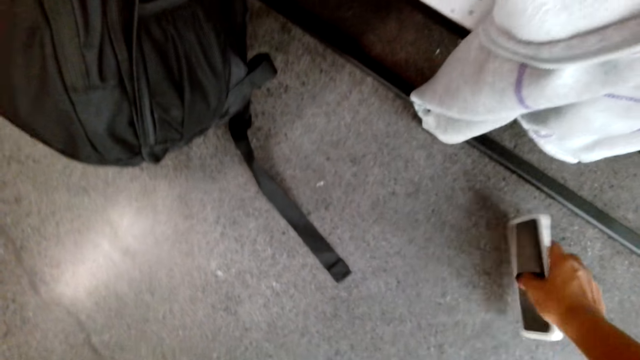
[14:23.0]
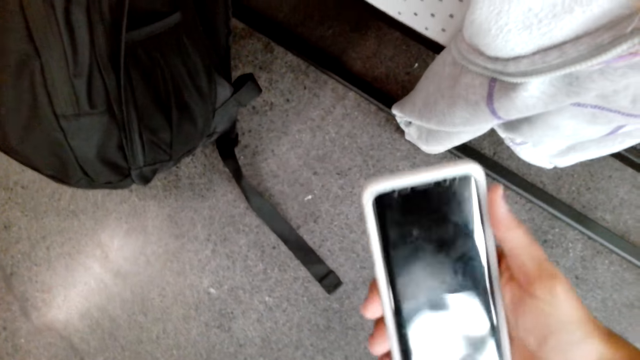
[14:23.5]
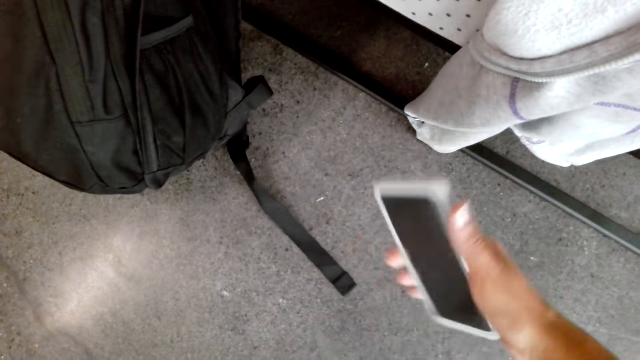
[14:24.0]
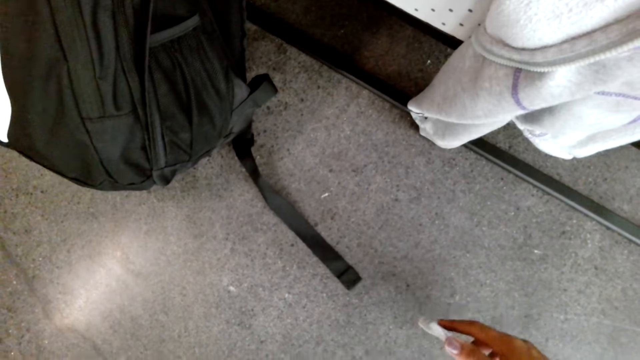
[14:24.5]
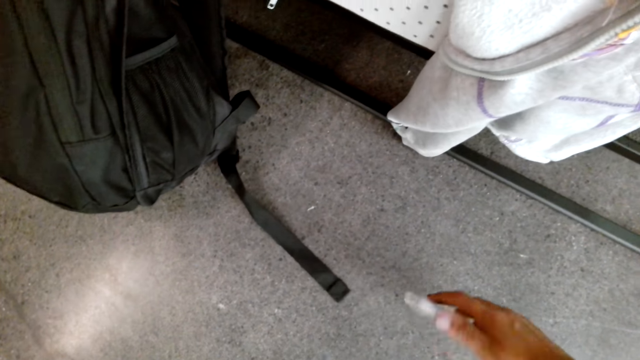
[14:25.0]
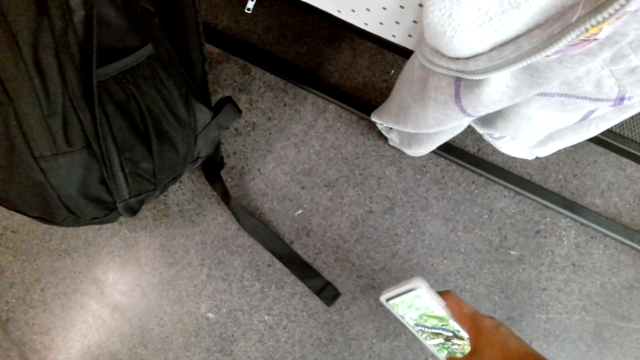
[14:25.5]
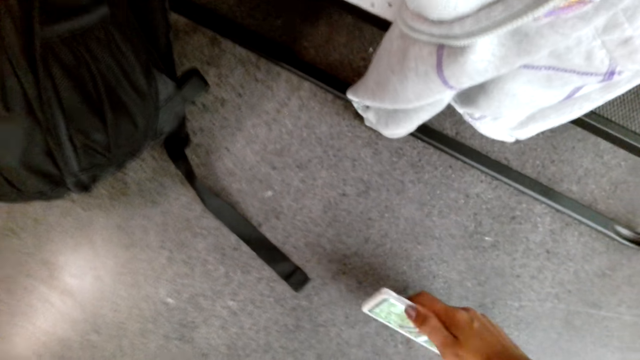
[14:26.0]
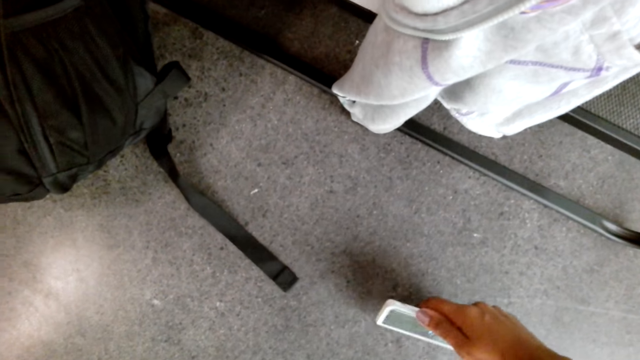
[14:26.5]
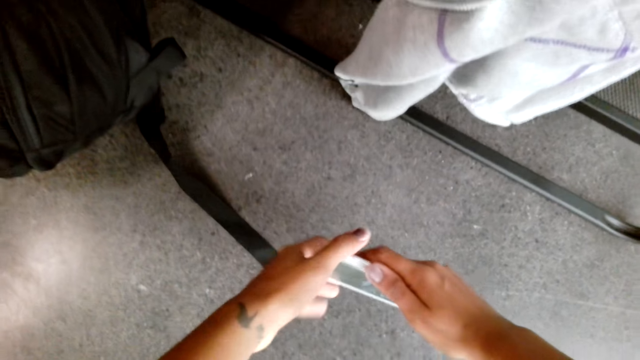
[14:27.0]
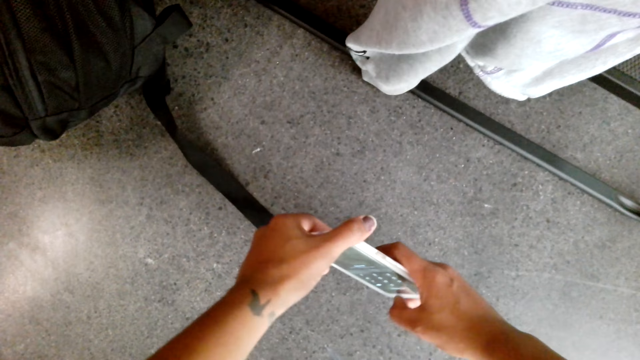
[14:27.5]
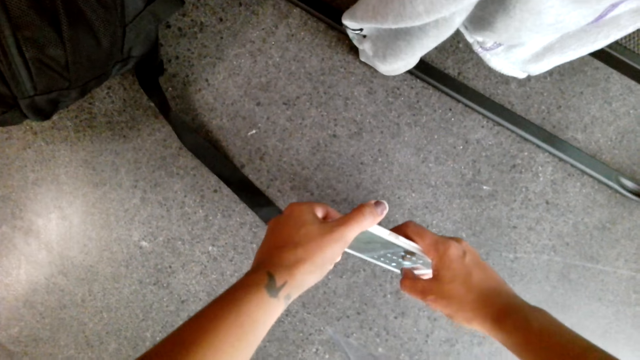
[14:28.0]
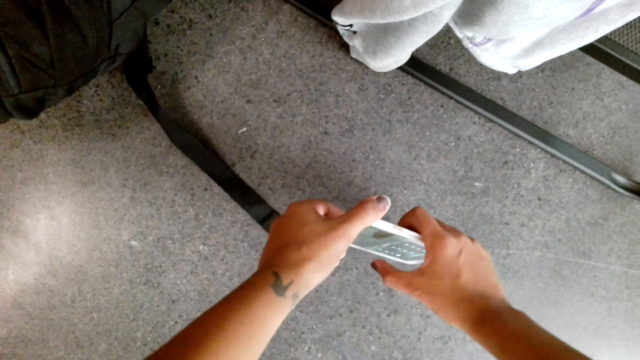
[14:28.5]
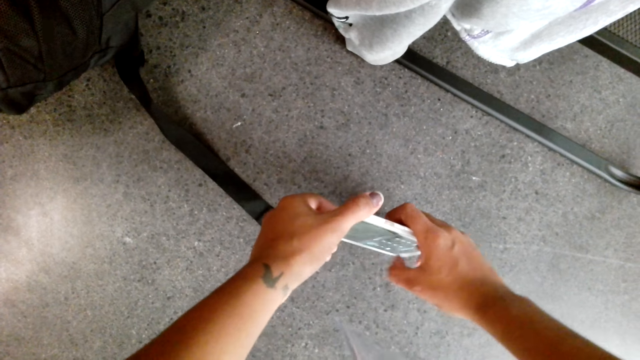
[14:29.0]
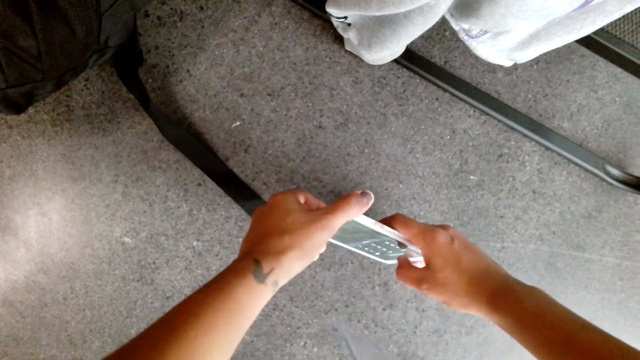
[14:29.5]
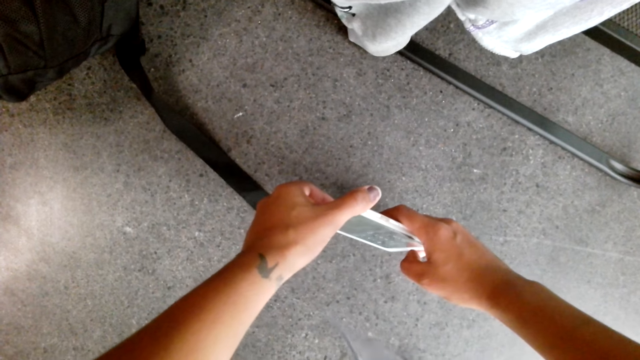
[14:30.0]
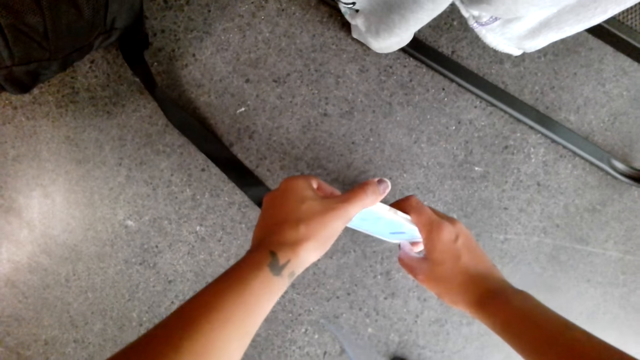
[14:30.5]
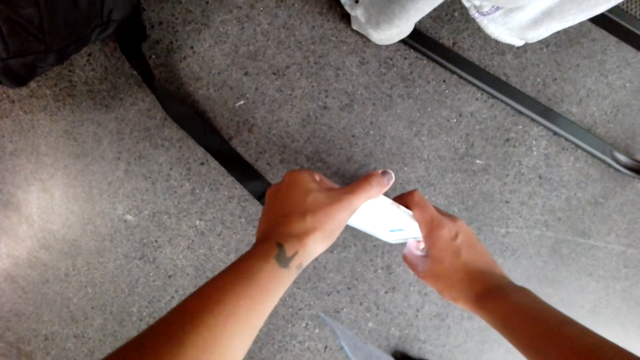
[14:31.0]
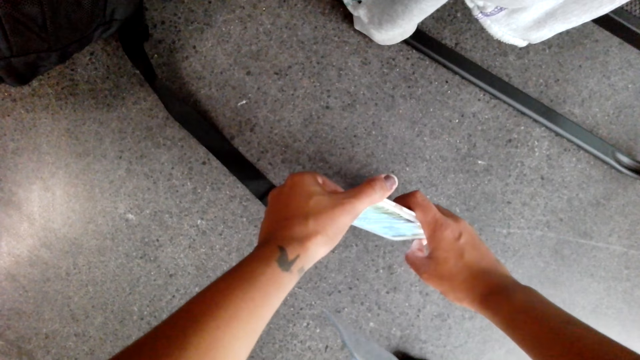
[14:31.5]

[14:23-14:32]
The camera wearer picks up a cellphone or phone. They put the phone near the ground. They swipe the cellphone. They hold the cellphone with the left hand. They operate the cellphone.

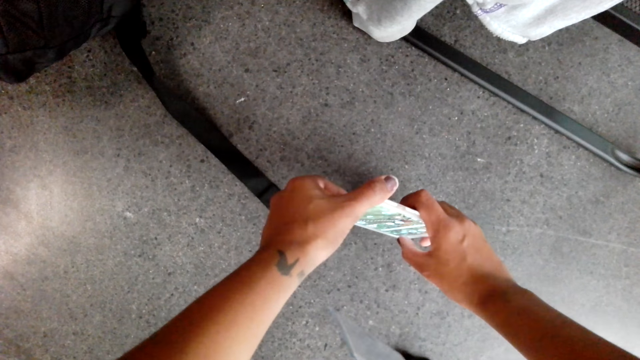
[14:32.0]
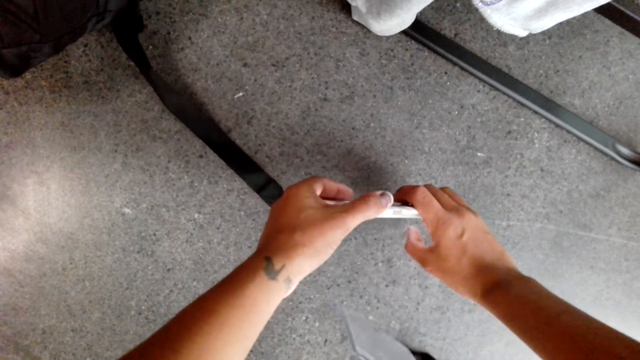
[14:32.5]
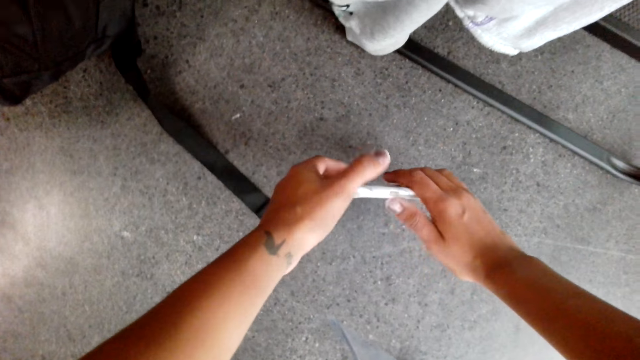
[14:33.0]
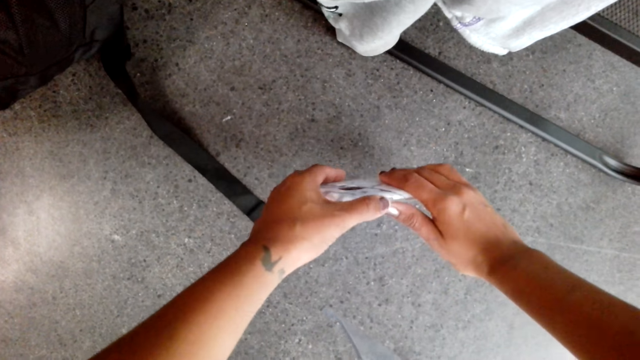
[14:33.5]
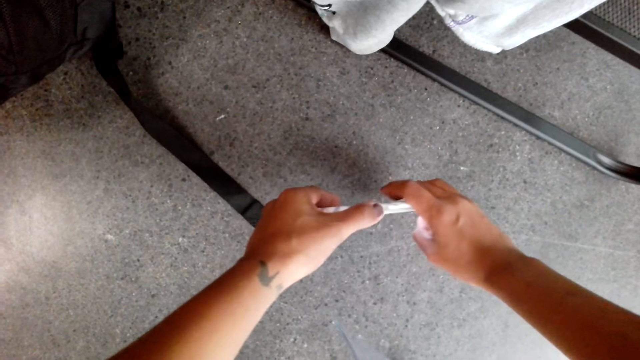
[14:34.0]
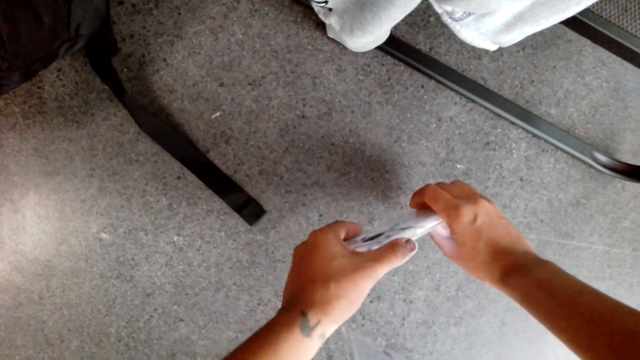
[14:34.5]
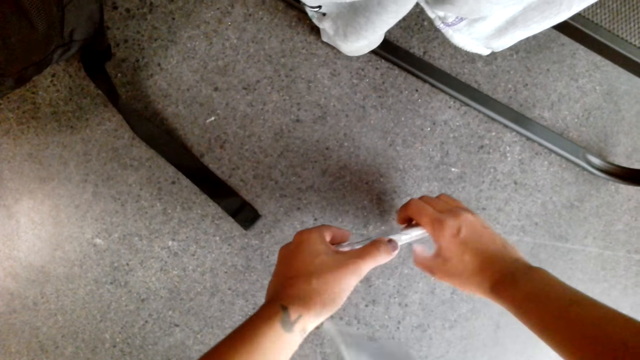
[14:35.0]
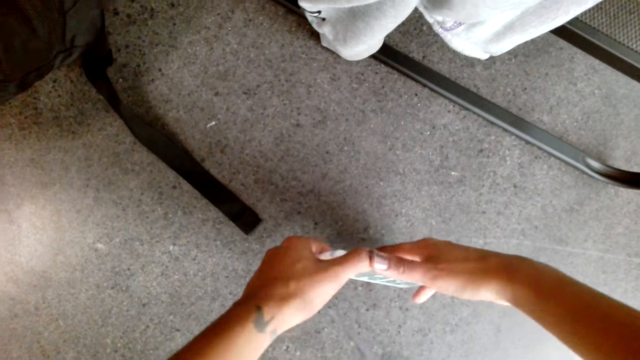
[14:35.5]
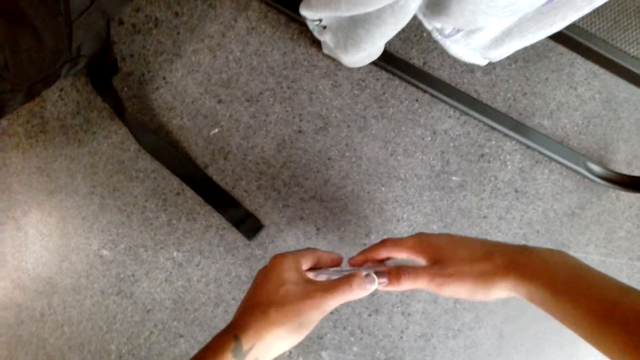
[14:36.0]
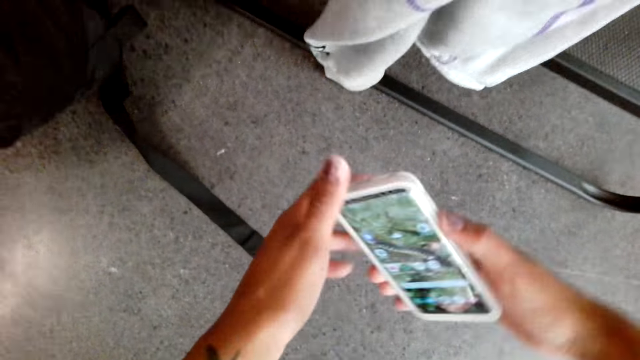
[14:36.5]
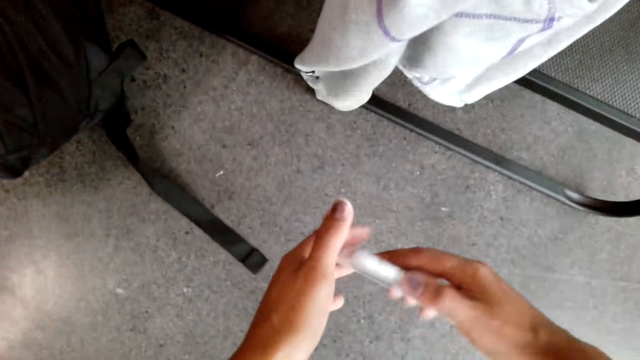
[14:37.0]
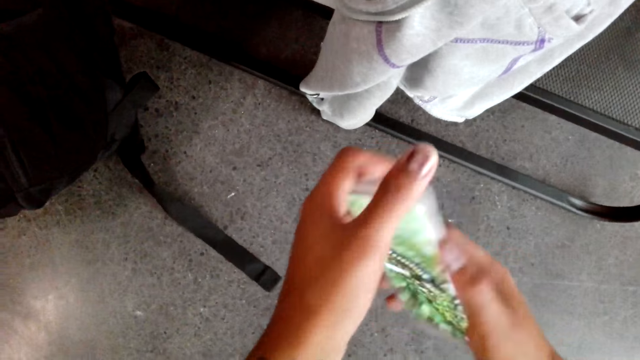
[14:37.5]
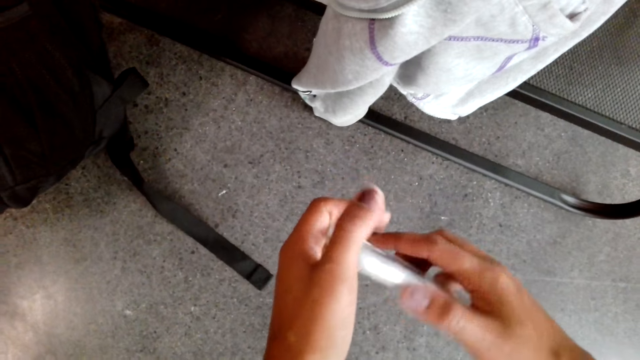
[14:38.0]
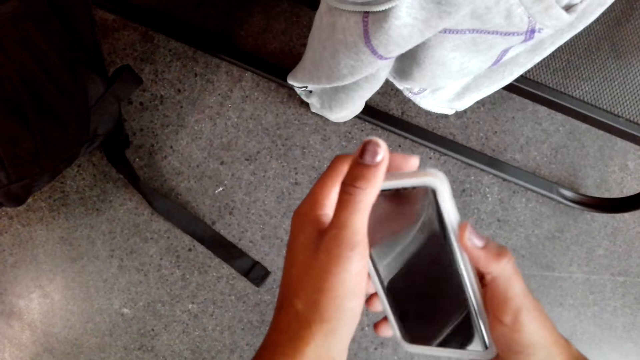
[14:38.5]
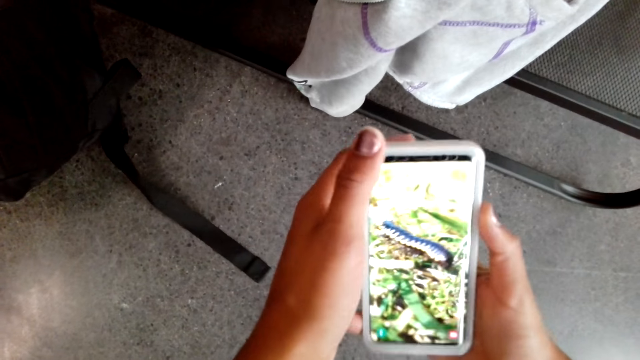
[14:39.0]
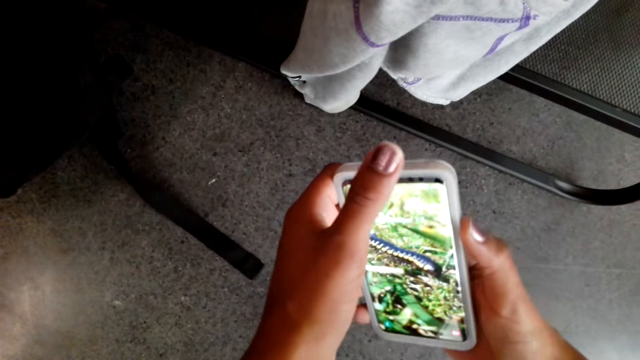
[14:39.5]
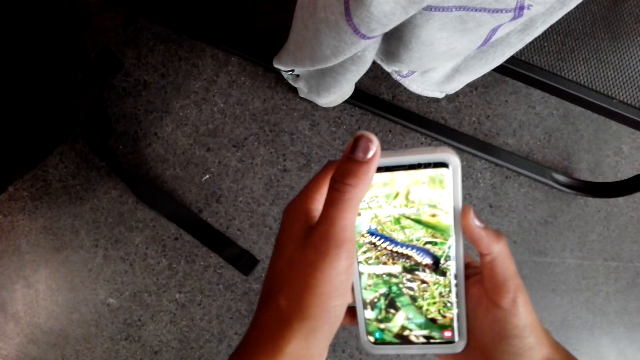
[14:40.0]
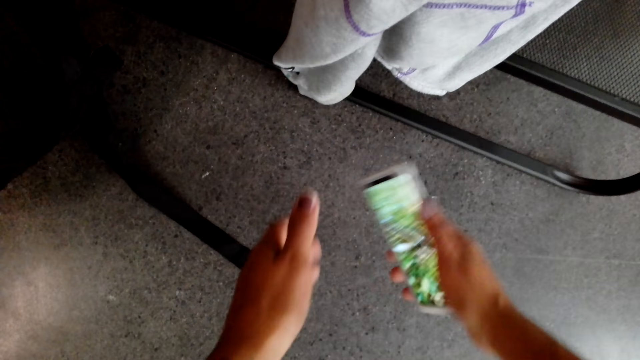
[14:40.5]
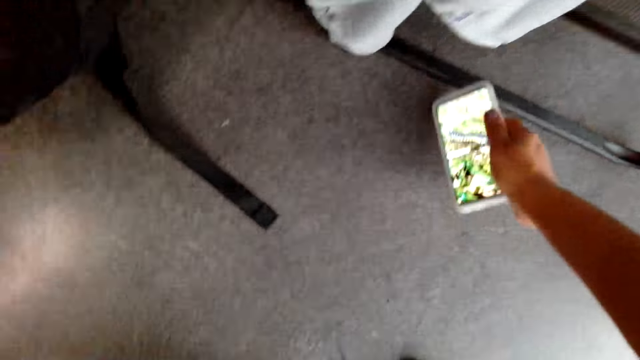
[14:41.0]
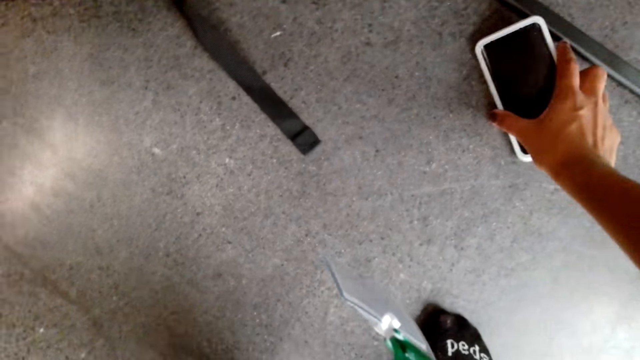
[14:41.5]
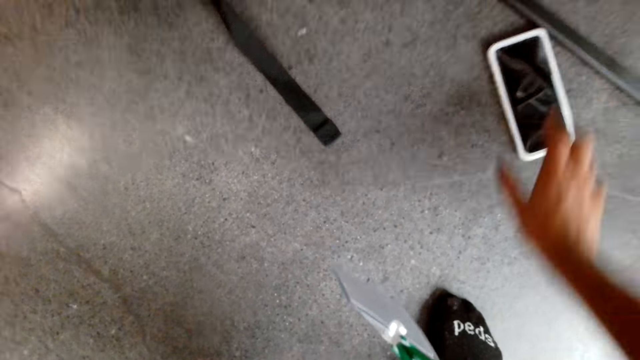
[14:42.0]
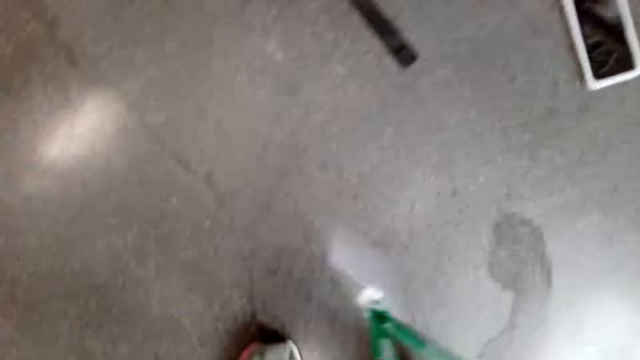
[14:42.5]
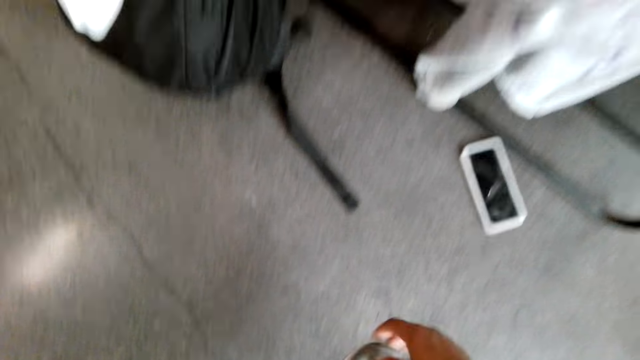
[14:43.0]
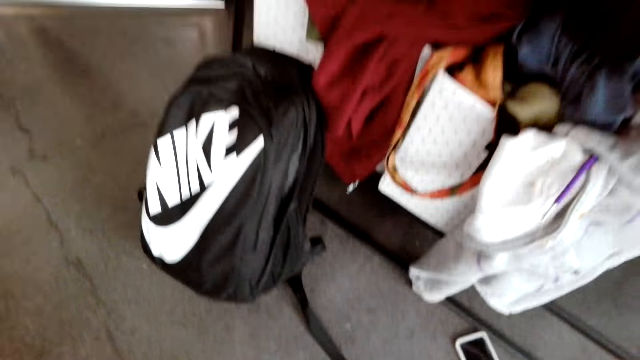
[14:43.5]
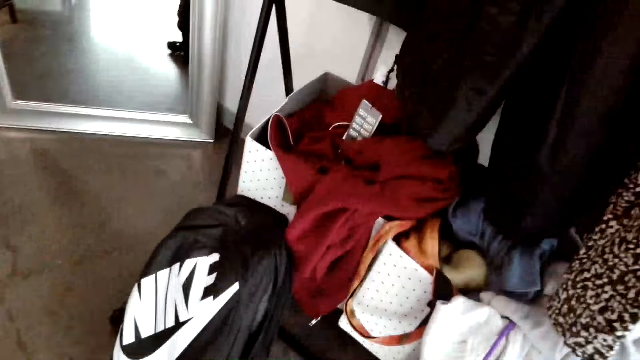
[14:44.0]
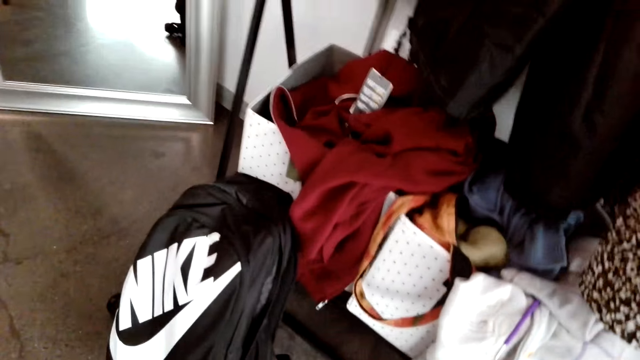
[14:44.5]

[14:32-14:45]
The camera wearer holds the cellphone near the ground. They lift the cellphone. They put the cellphone on the ground.
